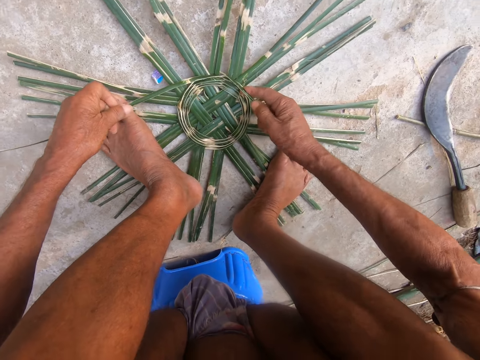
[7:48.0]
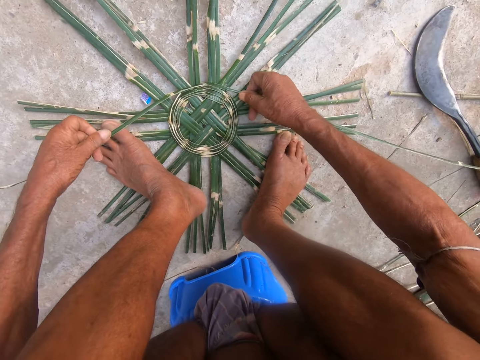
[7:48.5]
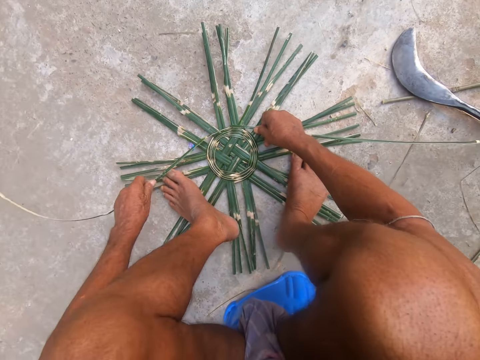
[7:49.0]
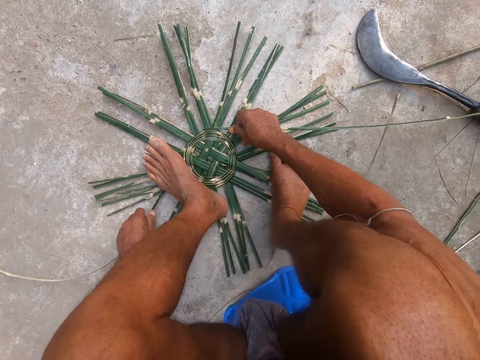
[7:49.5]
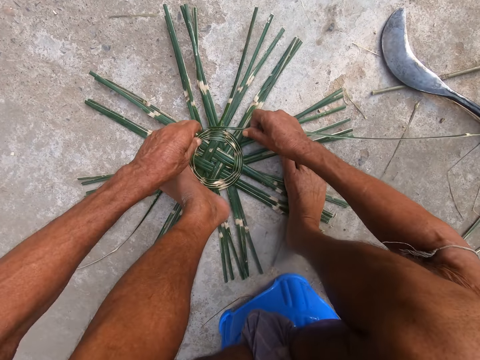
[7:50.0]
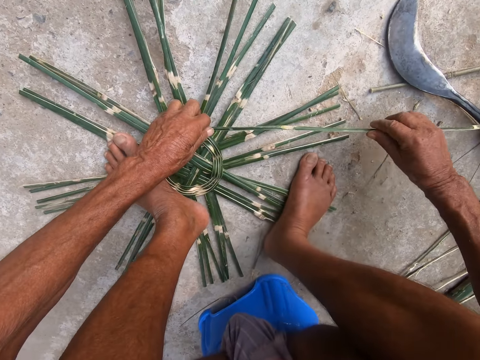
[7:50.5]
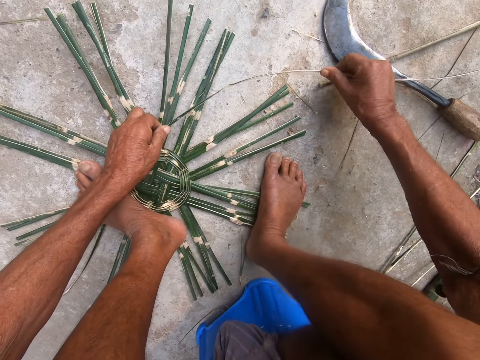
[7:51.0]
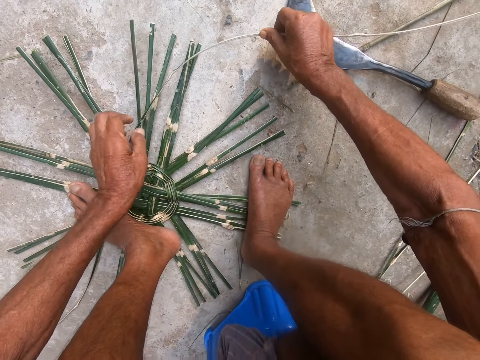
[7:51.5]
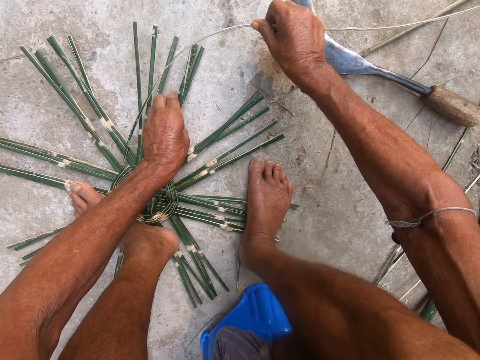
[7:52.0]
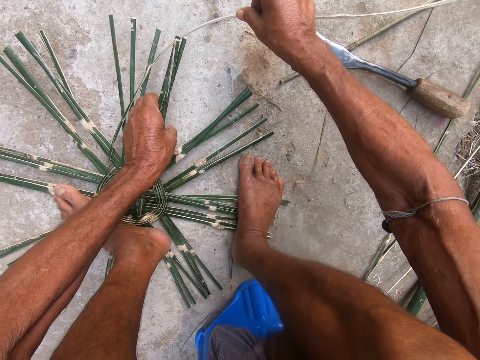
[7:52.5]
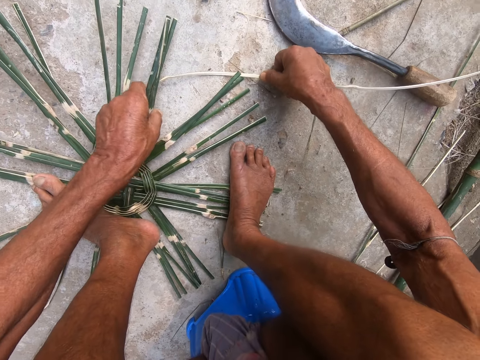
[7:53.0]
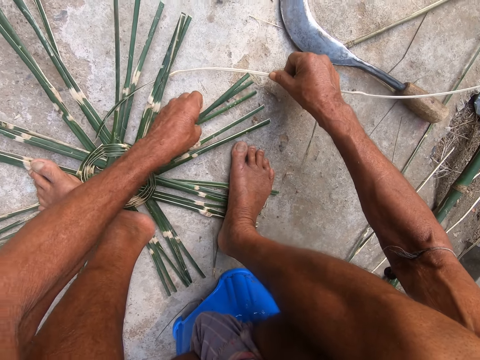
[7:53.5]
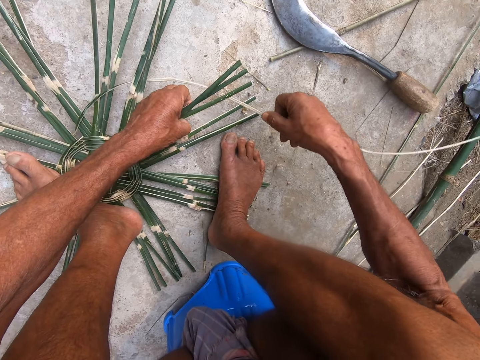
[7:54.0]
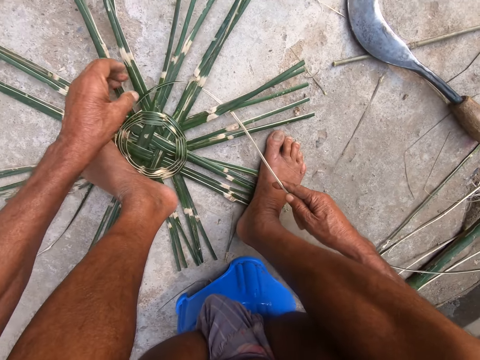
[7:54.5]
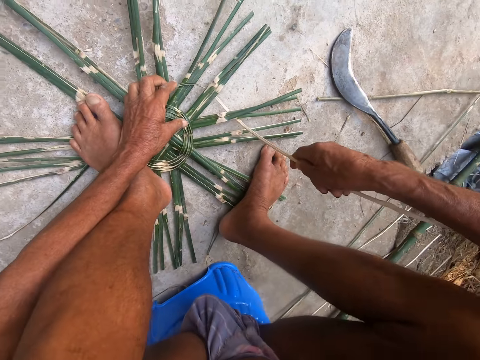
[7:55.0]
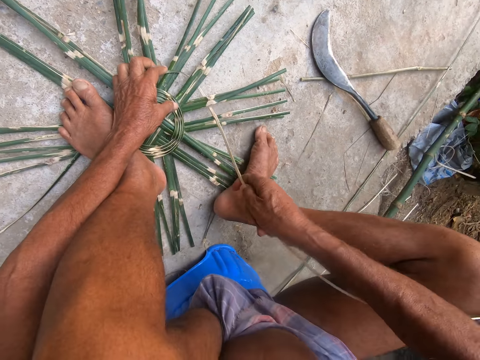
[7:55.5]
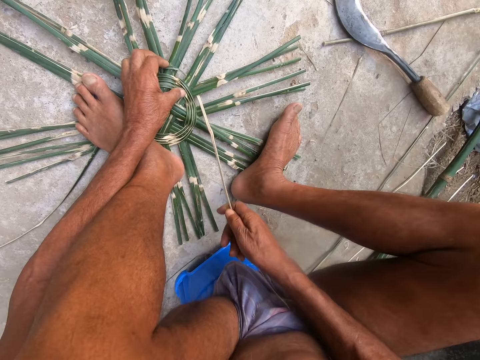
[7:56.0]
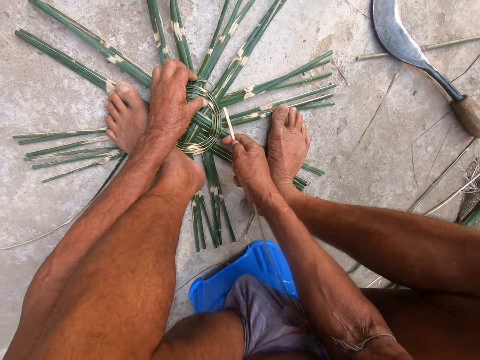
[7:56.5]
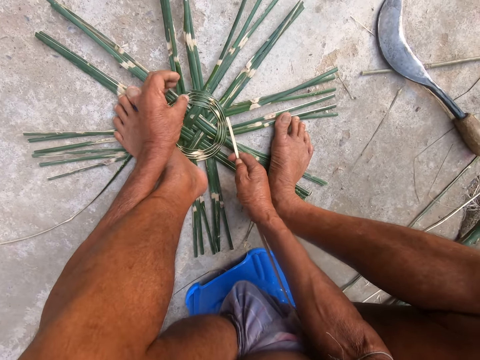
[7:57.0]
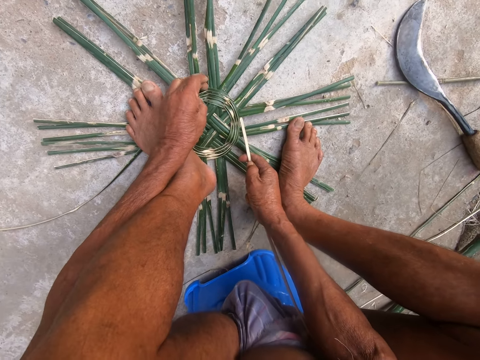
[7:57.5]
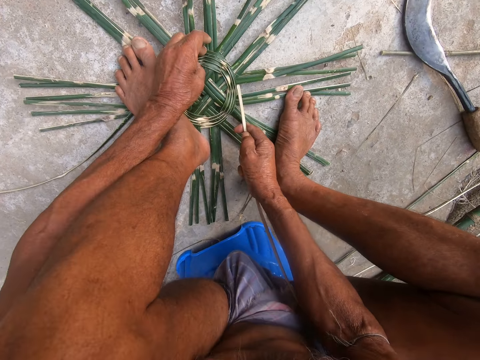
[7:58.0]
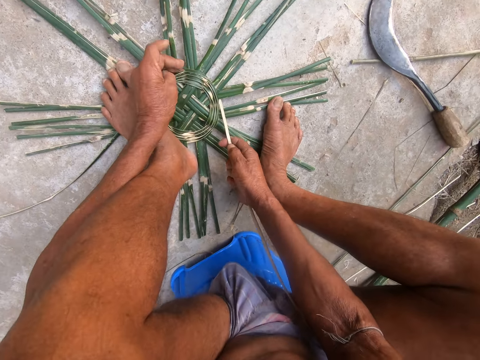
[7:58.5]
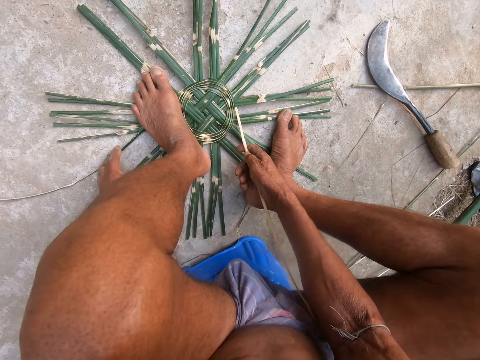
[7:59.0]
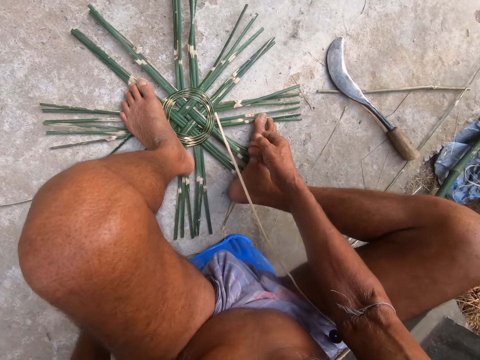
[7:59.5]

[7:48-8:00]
The camera wearer holds the bamboo straw on the ground with his left hand. He weaves the basket with the bamboo straw in his right hand. He lifts the basket on the ground with his left hand. He does so again. He weaves the basket with the bamboo straw in his right hand. He lifts the basket on the ground with his left hand. He pulls the bamboo straw in his right hand.

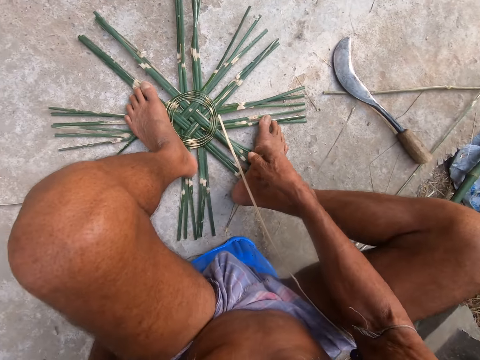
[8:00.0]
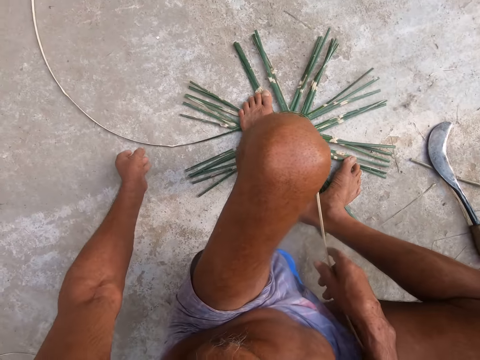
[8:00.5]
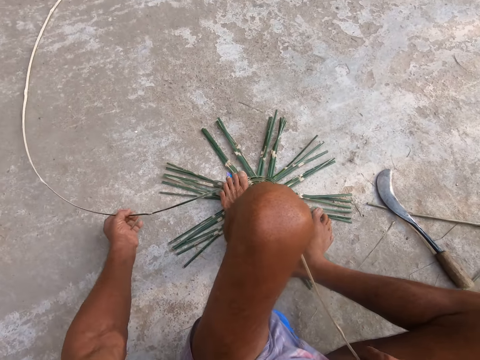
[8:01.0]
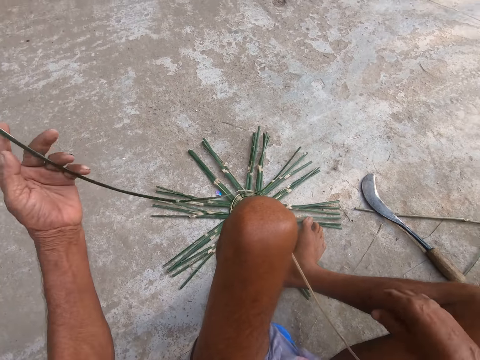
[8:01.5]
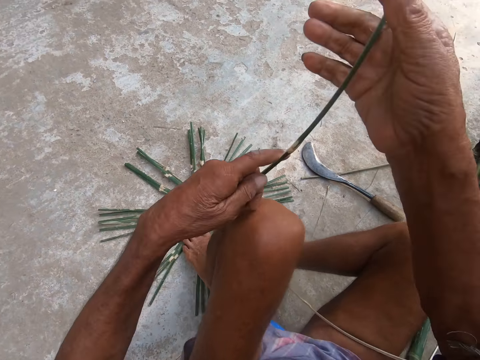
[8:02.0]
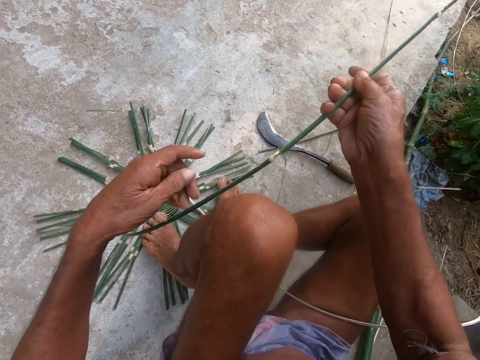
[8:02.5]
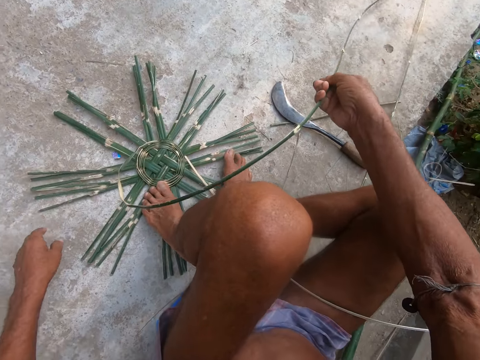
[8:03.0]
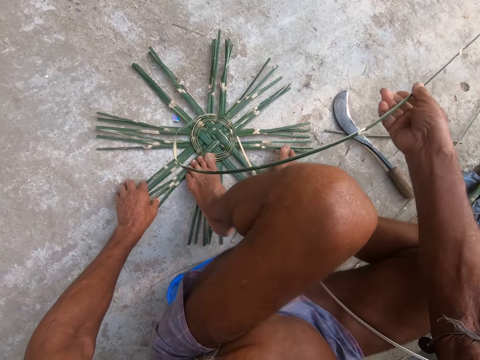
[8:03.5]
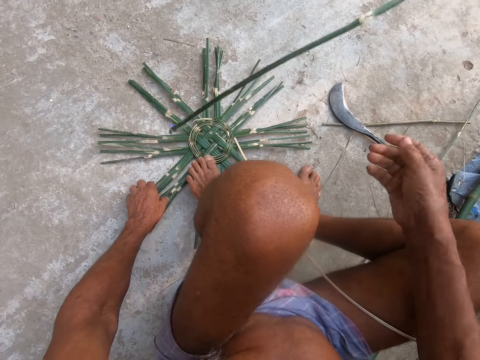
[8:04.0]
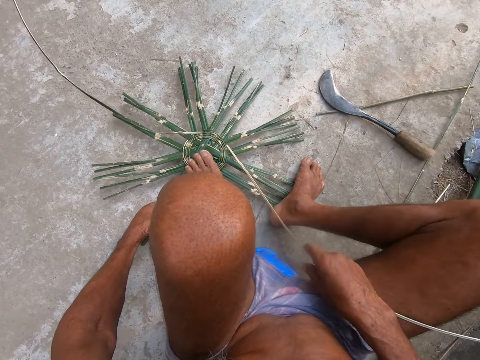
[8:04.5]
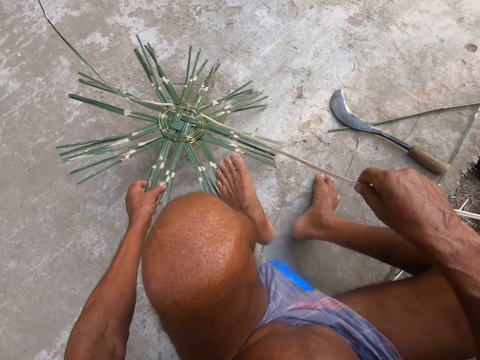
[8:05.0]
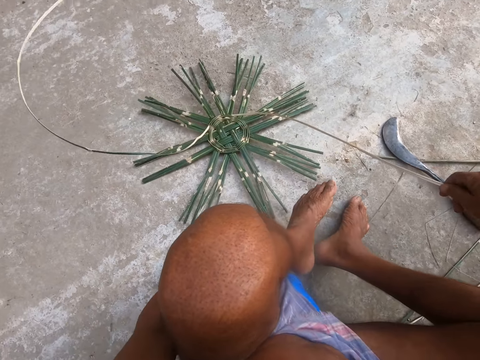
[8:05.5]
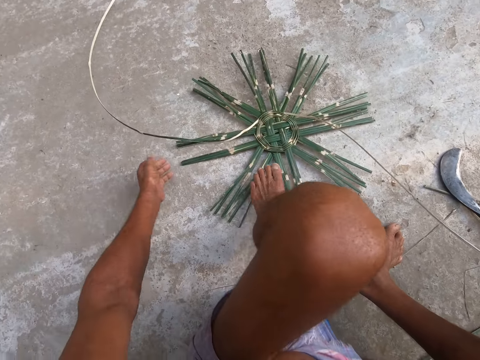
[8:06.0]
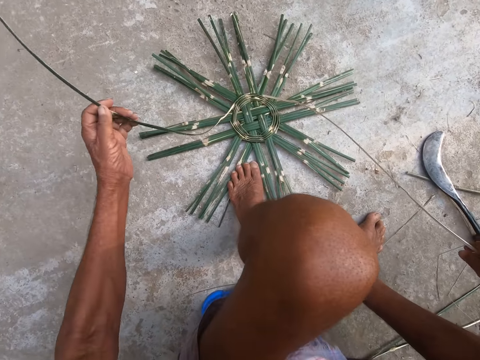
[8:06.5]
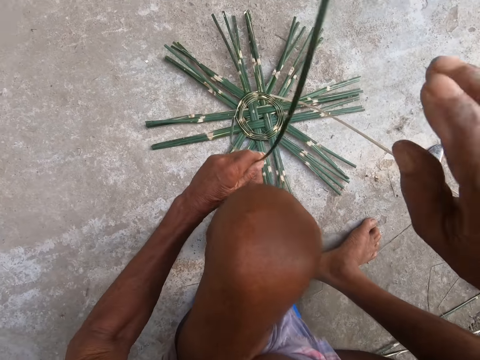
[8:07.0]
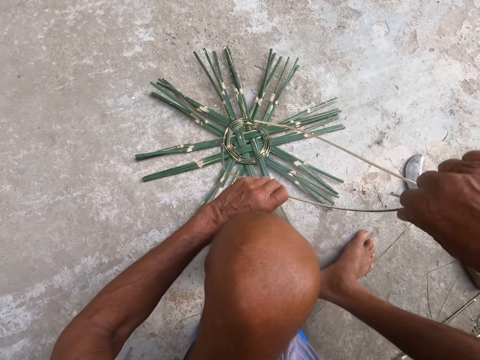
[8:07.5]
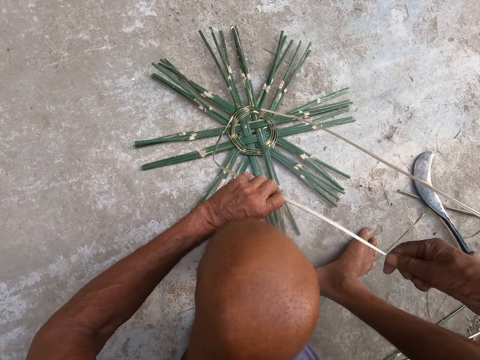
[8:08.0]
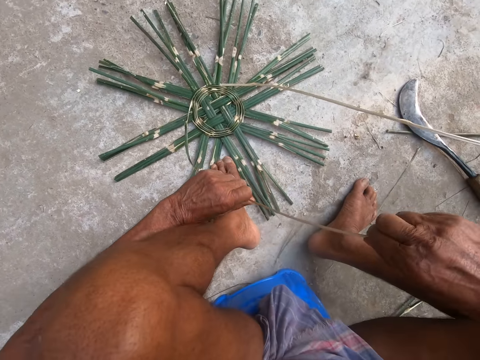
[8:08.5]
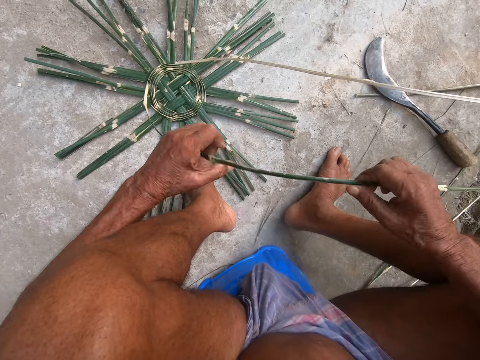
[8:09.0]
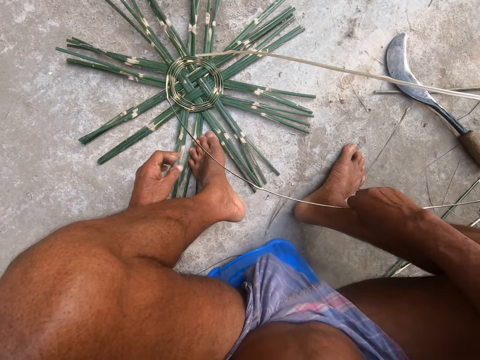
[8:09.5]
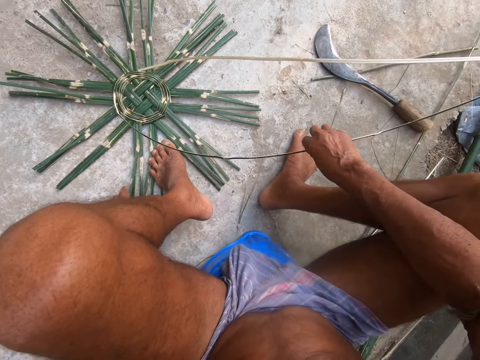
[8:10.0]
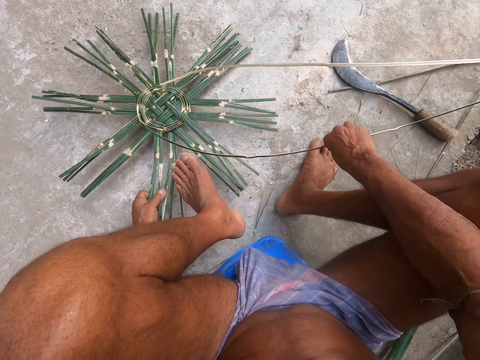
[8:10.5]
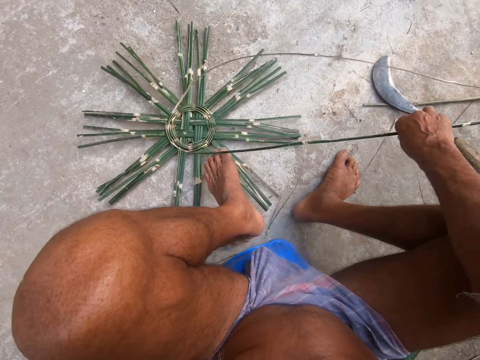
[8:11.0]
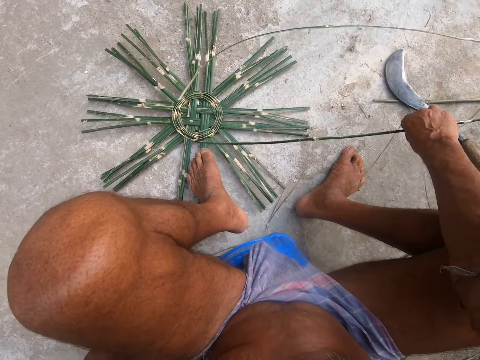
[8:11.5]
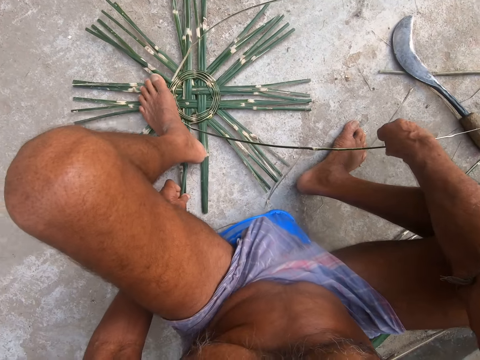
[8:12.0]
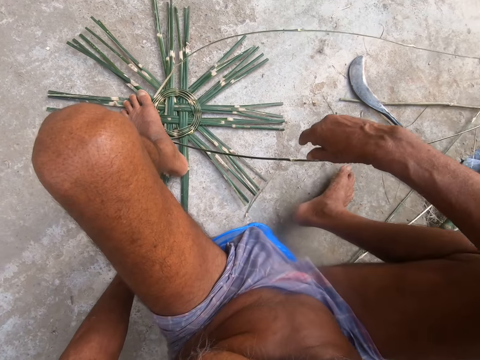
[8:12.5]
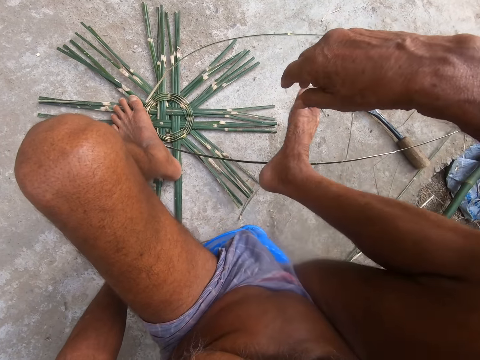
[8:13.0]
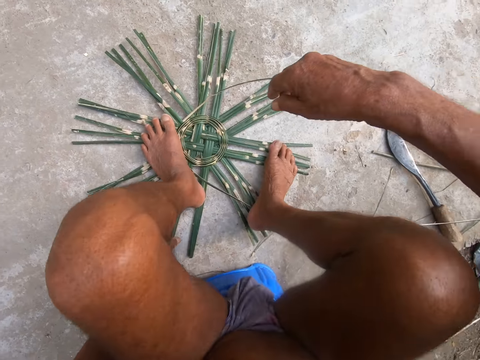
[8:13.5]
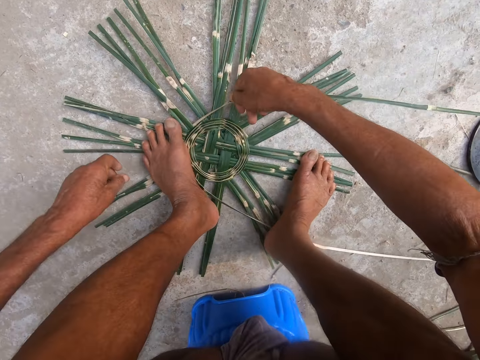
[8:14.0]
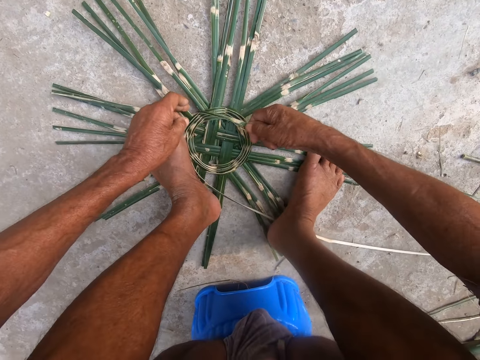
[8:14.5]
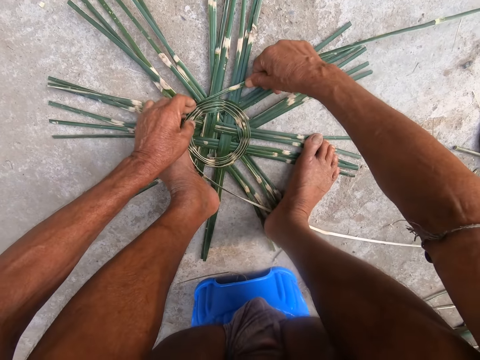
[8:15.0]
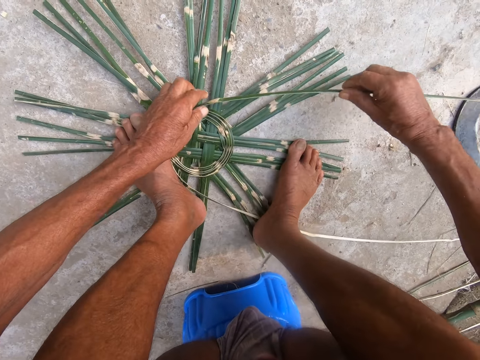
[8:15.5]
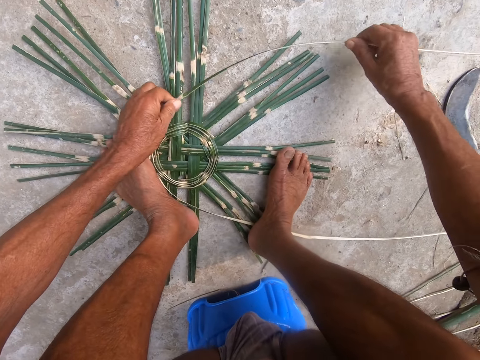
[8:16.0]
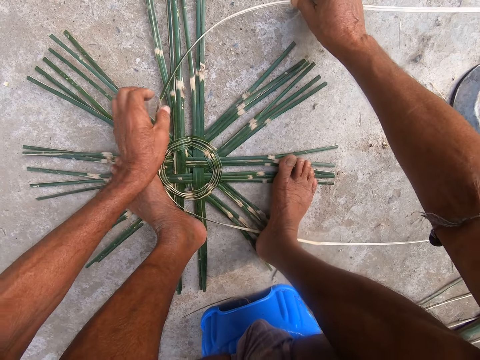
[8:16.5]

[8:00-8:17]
The camera wearer picks the bamboo straw from the ground with his left hand. He holds the bamboo straw in his right hand. He drops the bamboo strip on the ground with his right hand. He moves the basket on the ground with his left hand. He turns the weave. He picks the bamboo straw from the ground with his left hand. He turns the bamboo straw with his hands. He lifts the basket on the ground with his left hand. He turns the weave. He places his left leg on the basket on the ground. He places his right leg on the basket on the ground. He picks the bamboo straw with his right hand from the ground. He holds the bamboo straw with his hands.
